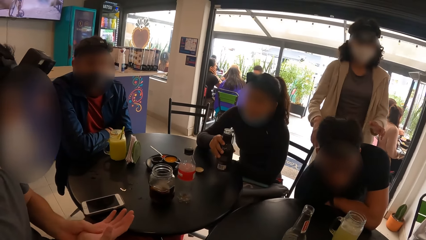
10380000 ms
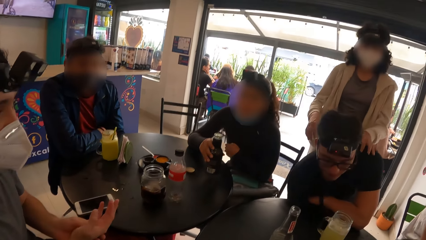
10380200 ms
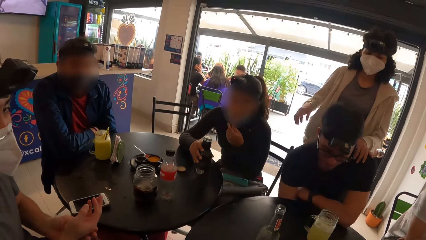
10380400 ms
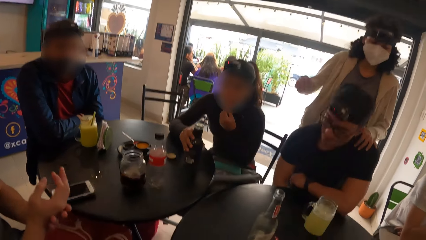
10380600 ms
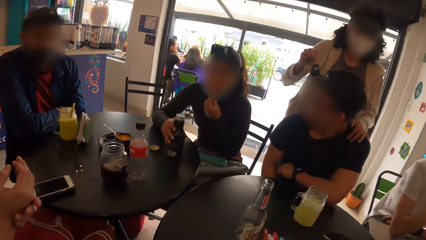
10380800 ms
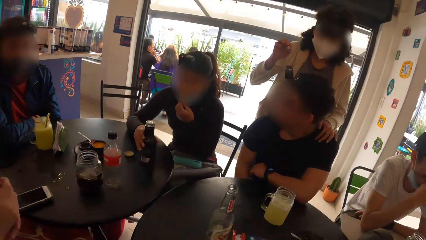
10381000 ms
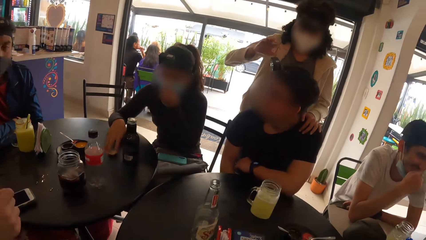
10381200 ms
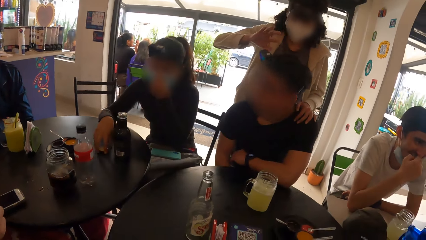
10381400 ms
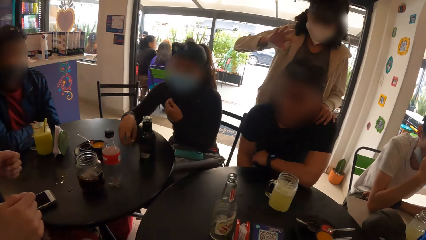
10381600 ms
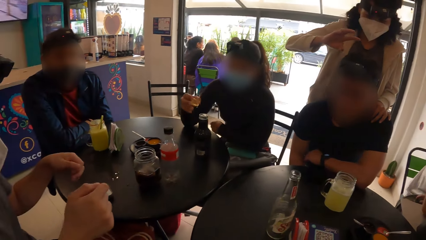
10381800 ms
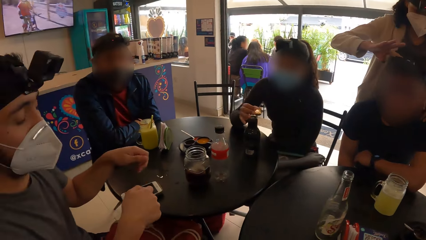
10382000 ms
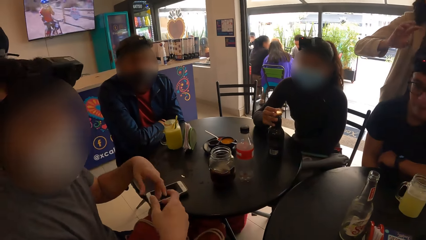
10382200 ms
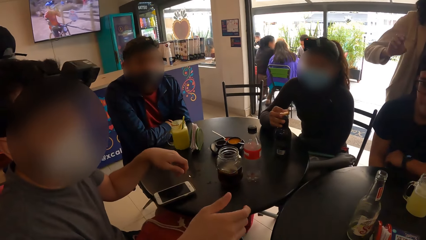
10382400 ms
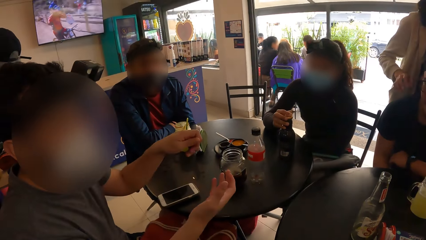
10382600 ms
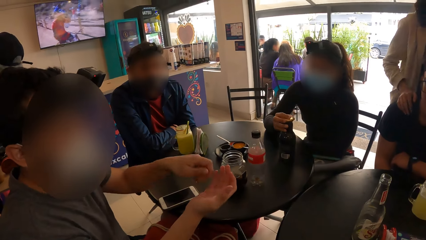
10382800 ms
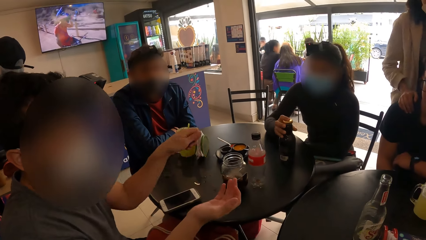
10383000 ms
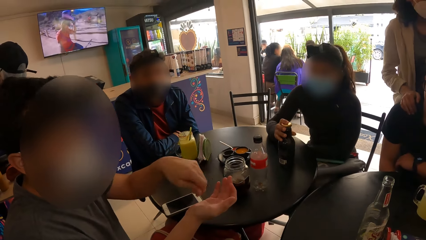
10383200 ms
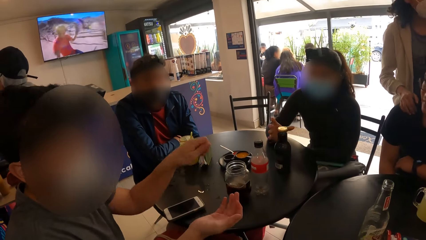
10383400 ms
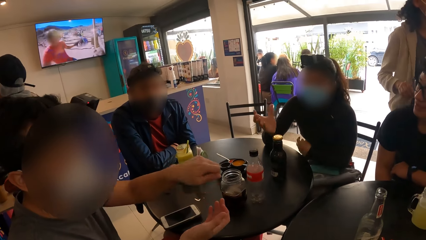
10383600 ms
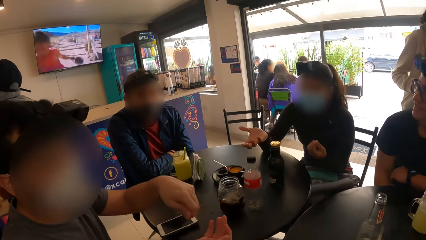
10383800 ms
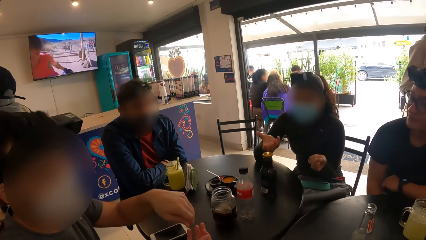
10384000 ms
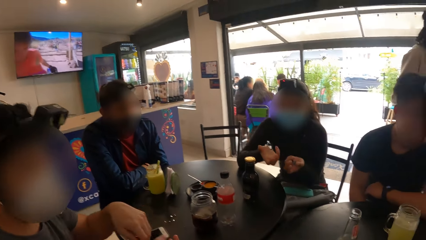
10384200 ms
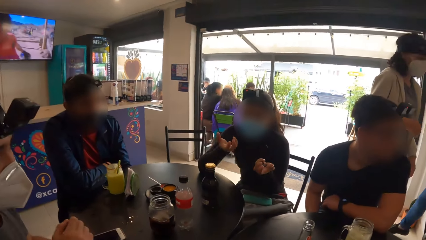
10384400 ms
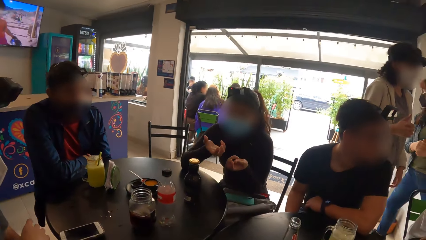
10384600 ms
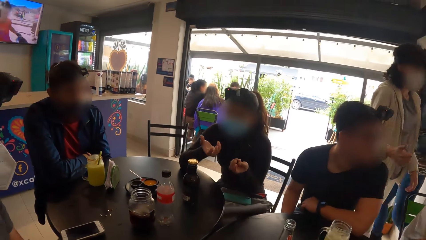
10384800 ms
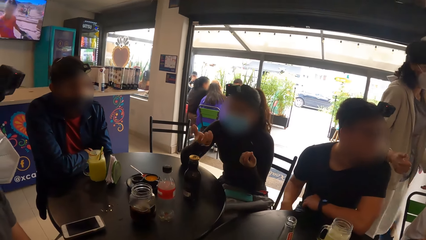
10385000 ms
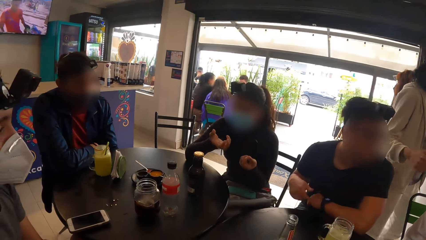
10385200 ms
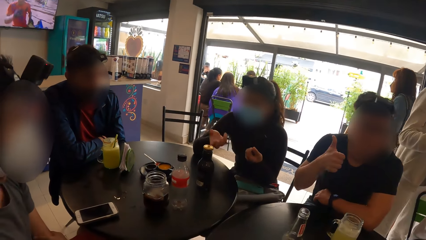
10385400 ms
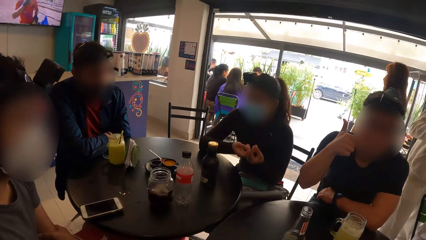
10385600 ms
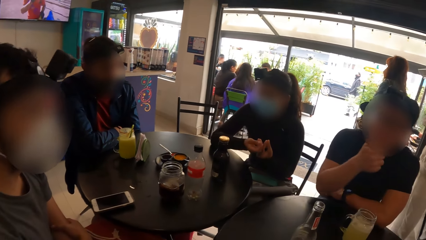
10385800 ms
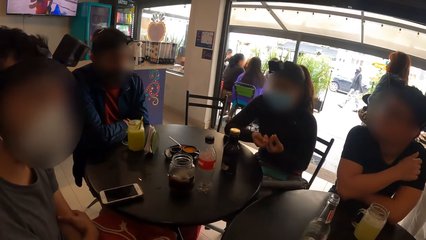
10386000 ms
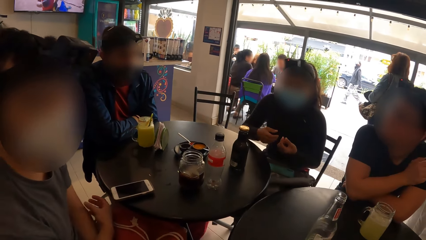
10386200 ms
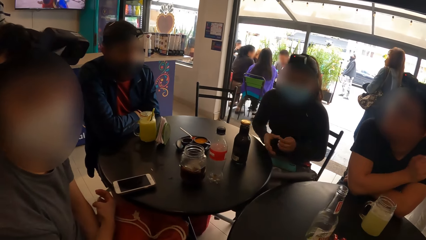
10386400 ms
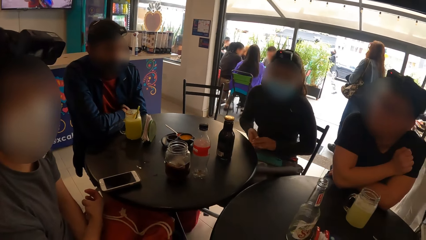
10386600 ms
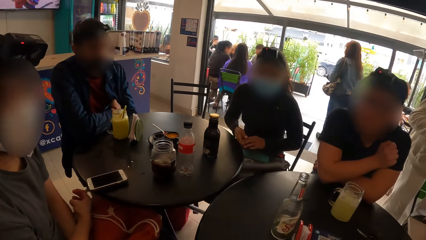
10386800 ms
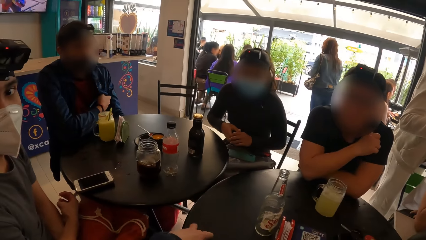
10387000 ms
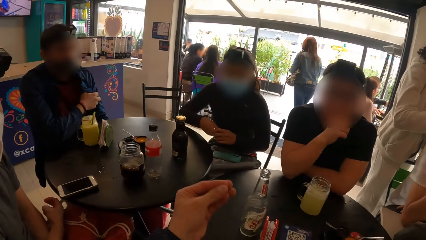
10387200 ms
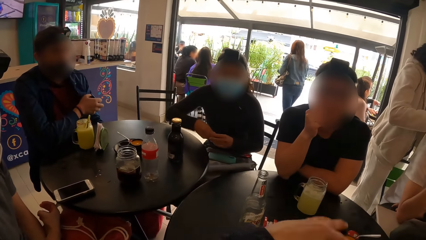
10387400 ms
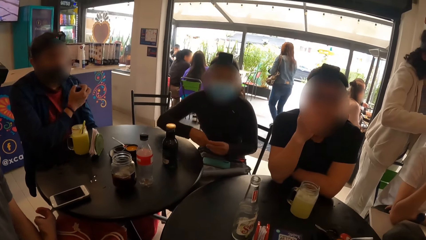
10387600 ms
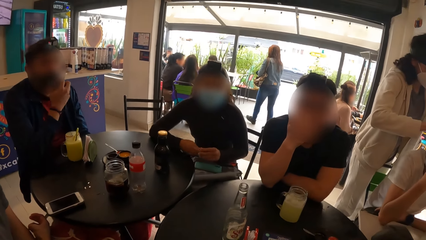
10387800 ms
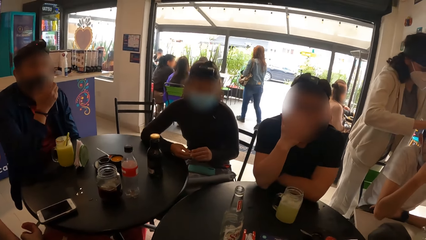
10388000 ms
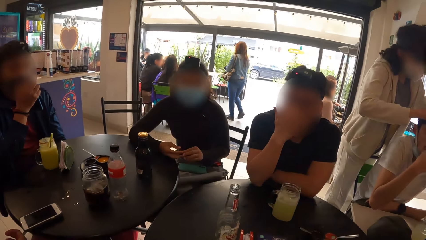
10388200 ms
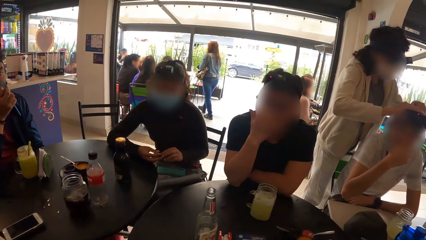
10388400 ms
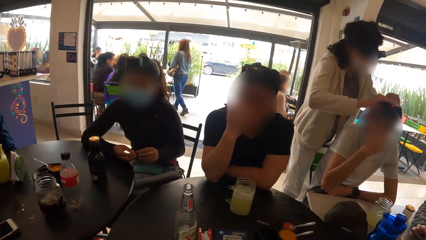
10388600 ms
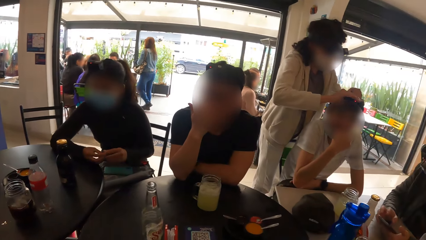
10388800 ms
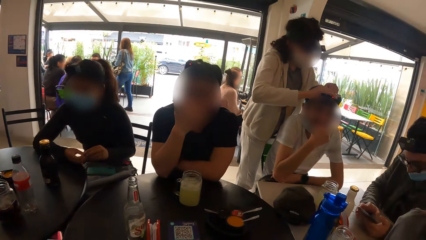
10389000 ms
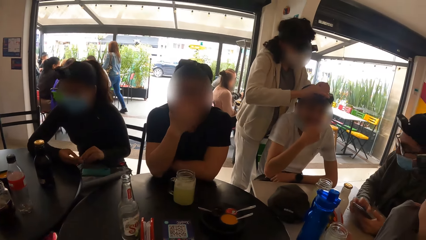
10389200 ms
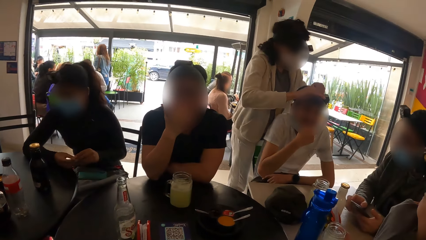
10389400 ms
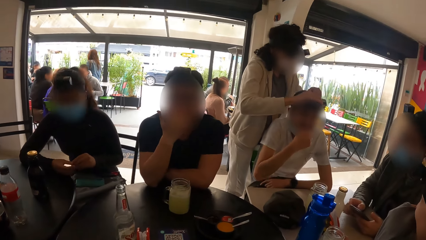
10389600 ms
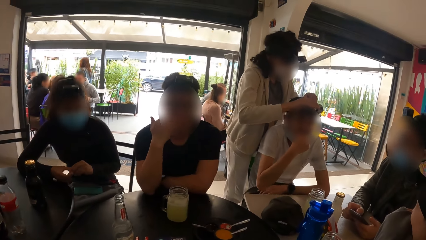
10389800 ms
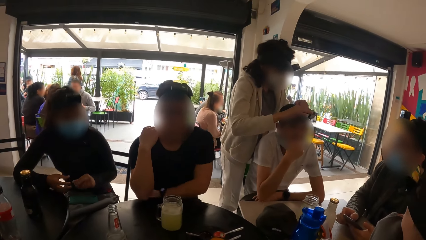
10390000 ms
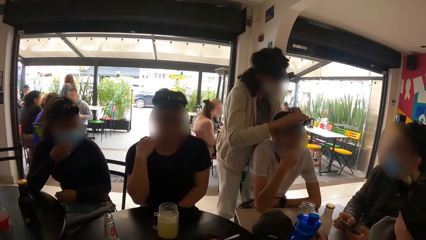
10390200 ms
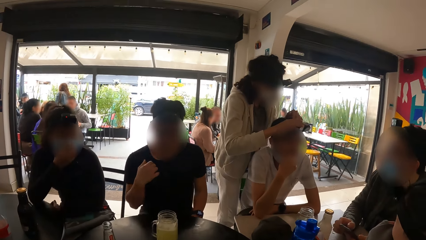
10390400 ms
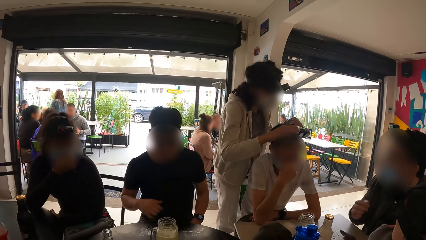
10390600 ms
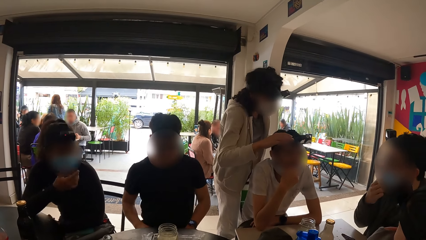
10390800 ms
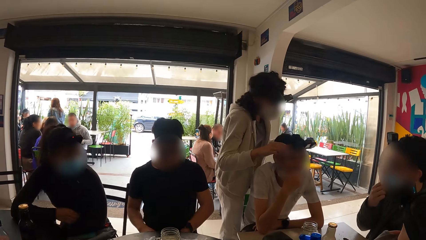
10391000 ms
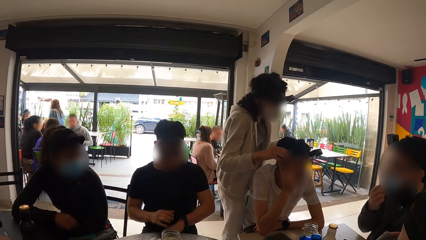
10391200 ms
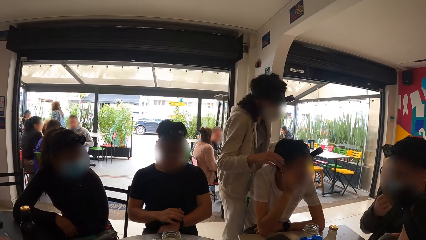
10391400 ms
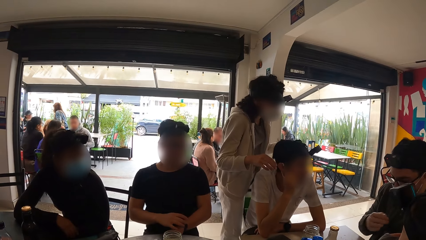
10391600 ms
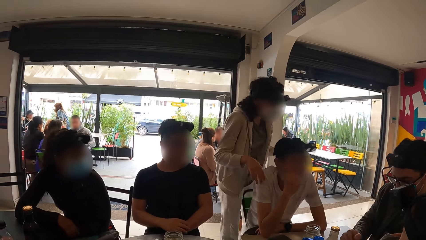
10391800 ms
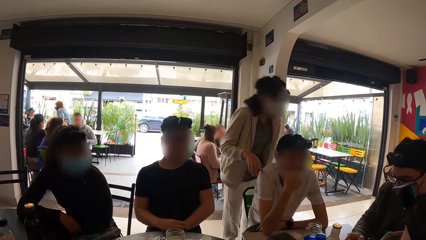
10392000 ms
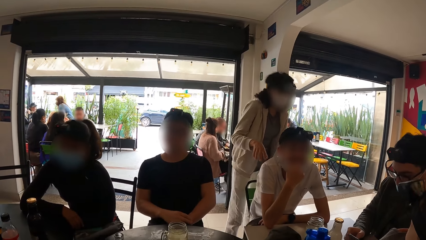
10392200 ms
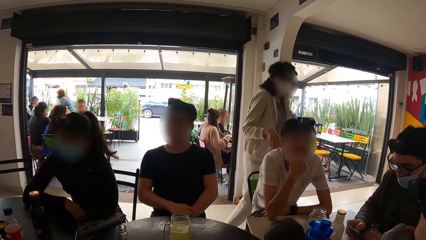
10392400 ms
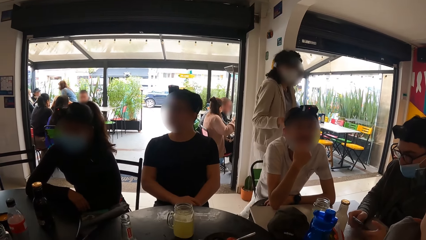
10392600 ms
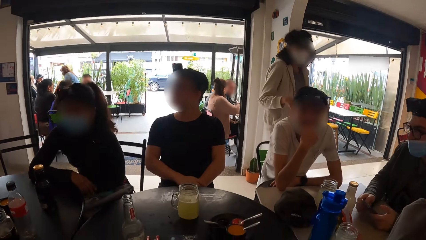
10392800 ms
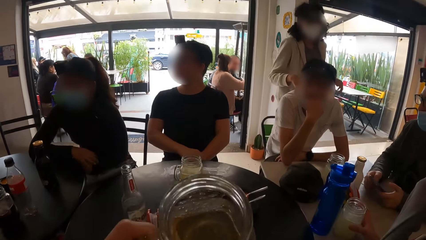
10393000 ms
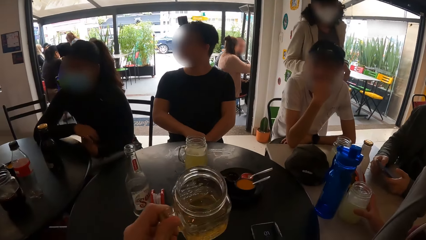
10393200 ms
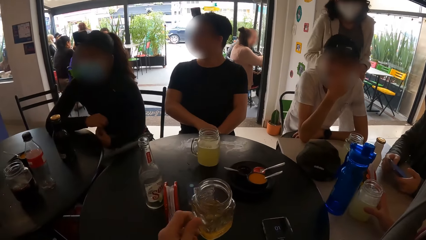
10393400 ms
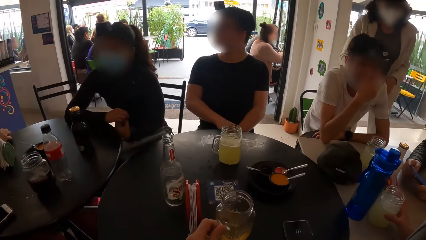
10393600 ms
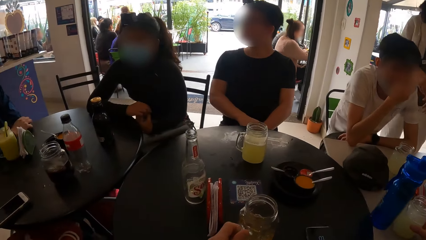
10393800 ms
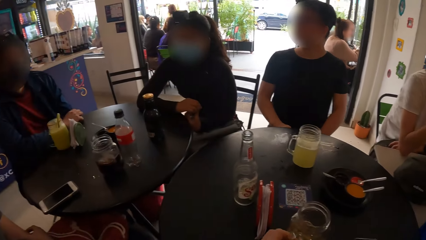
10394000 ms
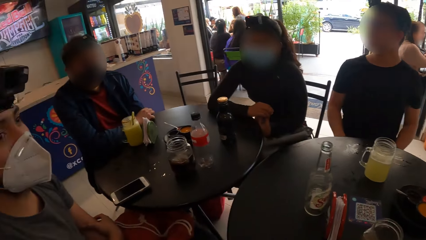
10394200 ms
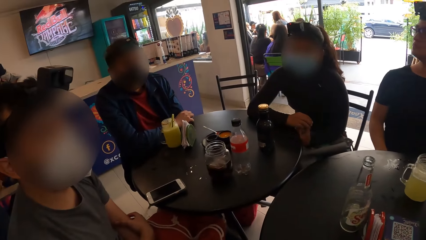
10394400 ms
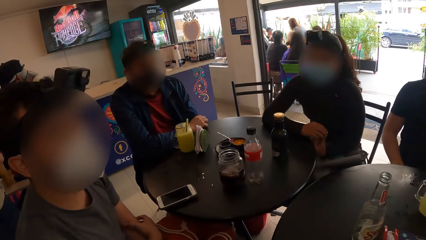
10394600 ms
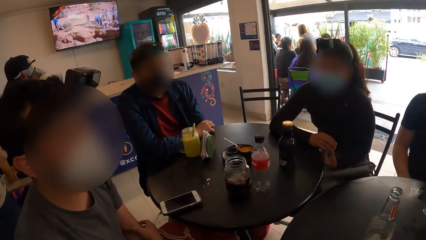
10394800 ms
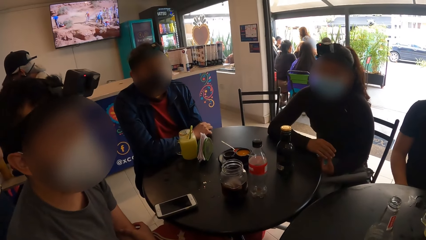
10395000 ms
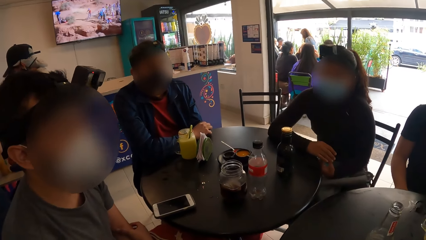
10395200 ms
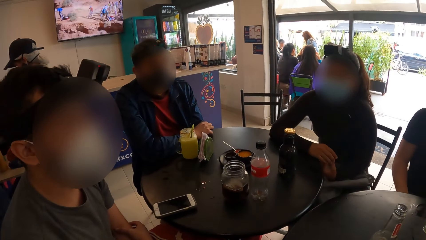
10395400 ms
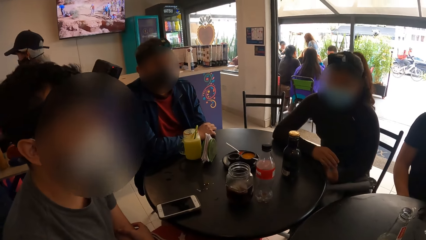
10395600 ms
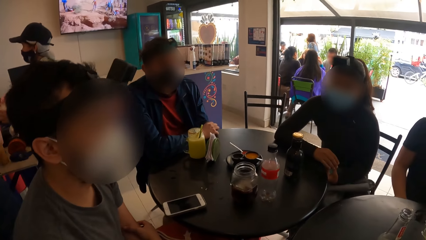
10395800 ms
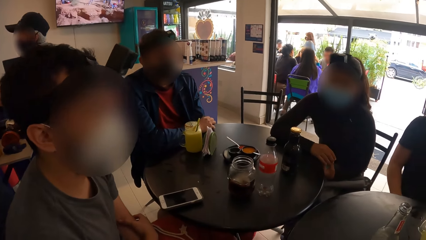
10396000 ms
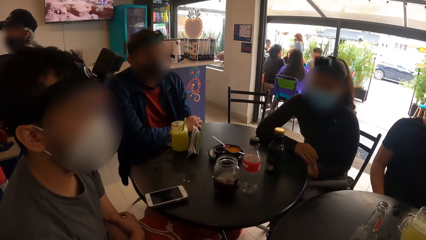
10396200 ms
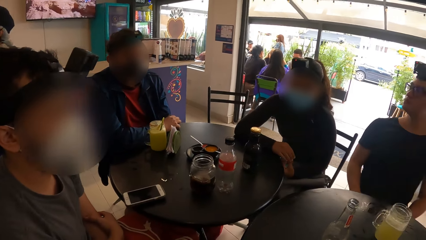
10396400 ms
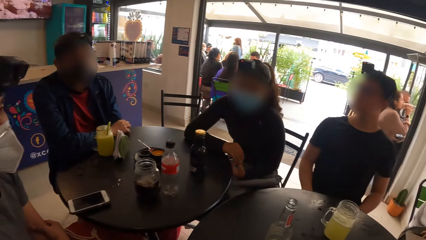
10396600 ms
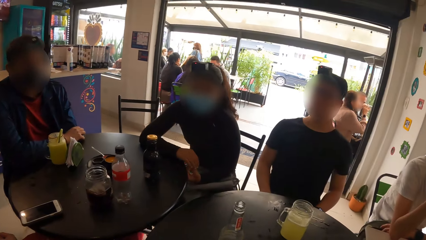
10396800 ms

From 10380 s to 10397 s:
The woman interacts with the man and touches the shoulder of the man with her left hand. Another woman drops the bottle on the table with her right hand and picks up the cover of the bottle on the table with her right hand. The camera wearer looks around. The first woman touches the man's headcam with her right hand. The other woman closes the bottle with the cover in her right hand. The camera wearer interacts with a person. The first woman touches the shoulder of the man with both hands and walks to another man. The camera wearer moves his hand. The second man touches his face with his right hand. The first woman adjusts the headcam of the second man with both hands. The first man touches his face with his right hand. A third man adjusts his face mask with his right hand. The first woman walks to the third man. The camera wearer drops the jar of drink on the table with his right hand. He looks around.
